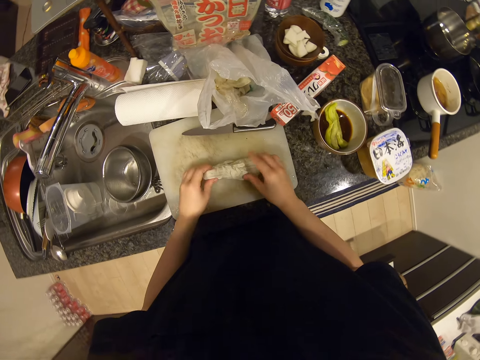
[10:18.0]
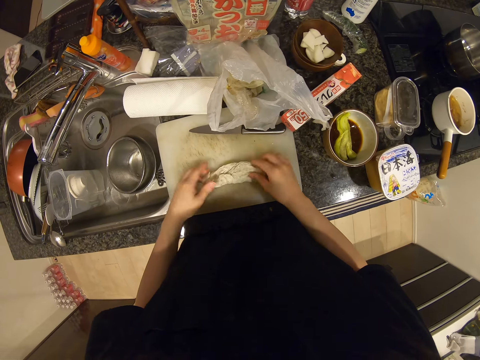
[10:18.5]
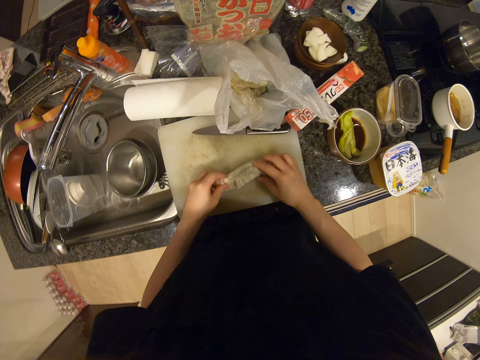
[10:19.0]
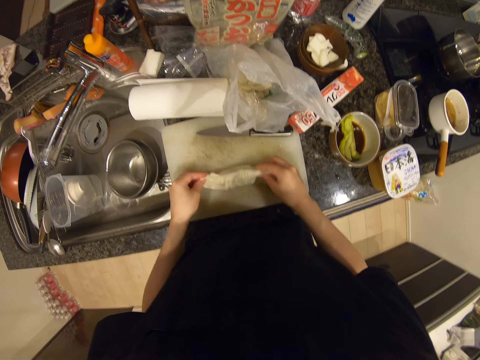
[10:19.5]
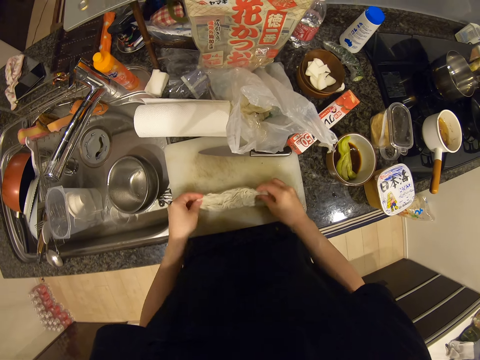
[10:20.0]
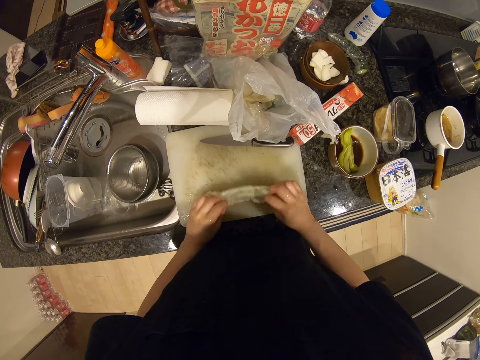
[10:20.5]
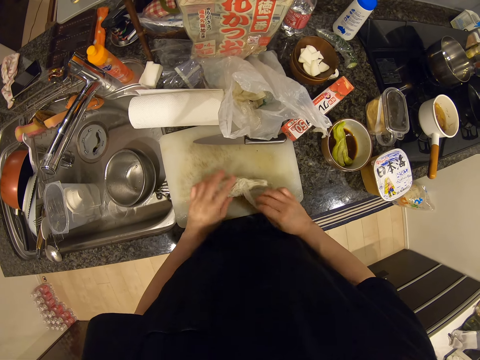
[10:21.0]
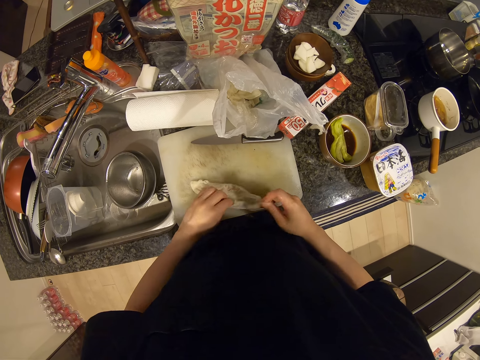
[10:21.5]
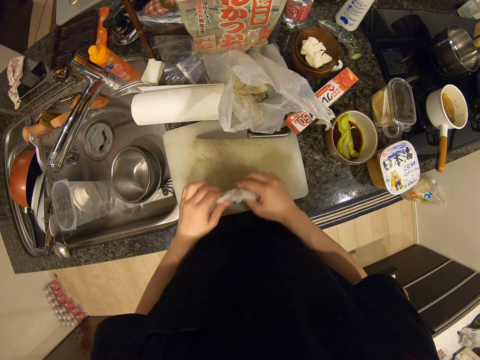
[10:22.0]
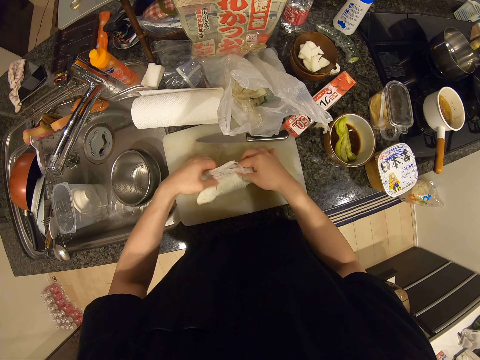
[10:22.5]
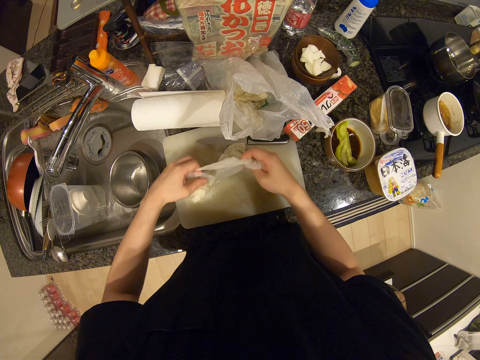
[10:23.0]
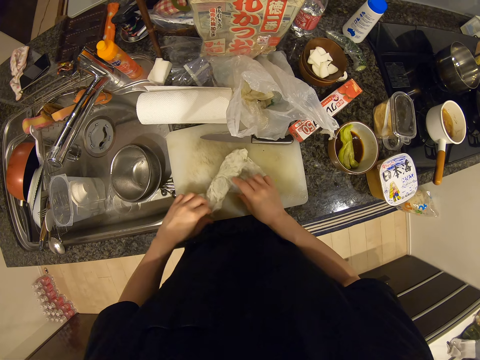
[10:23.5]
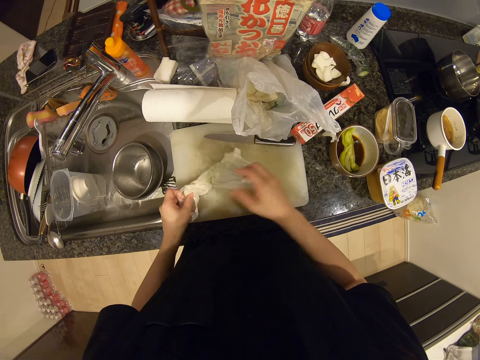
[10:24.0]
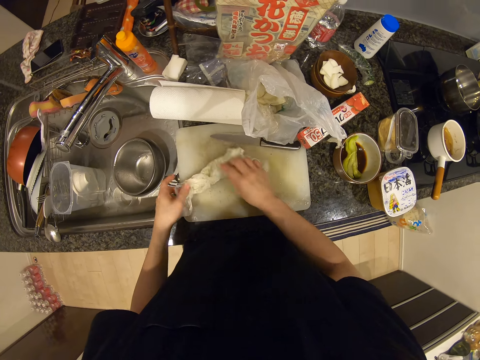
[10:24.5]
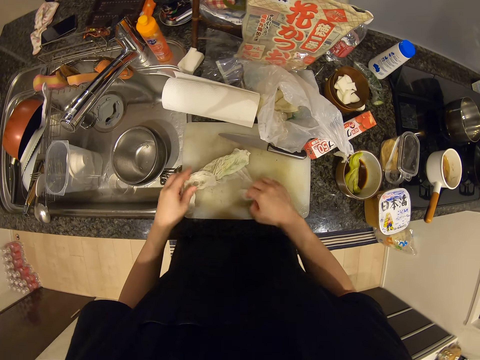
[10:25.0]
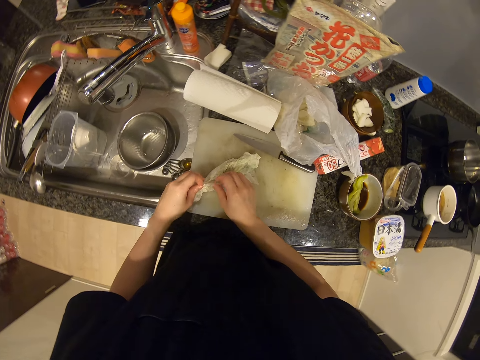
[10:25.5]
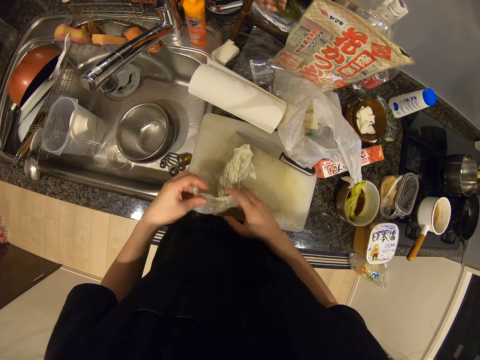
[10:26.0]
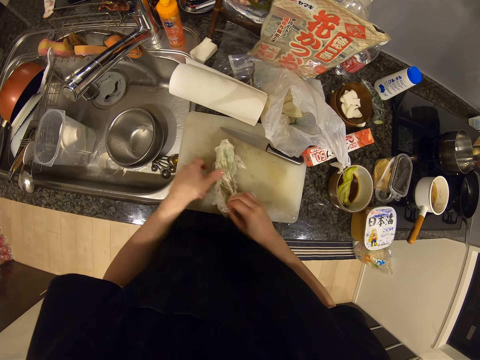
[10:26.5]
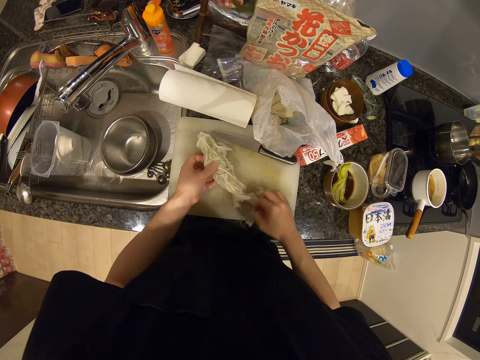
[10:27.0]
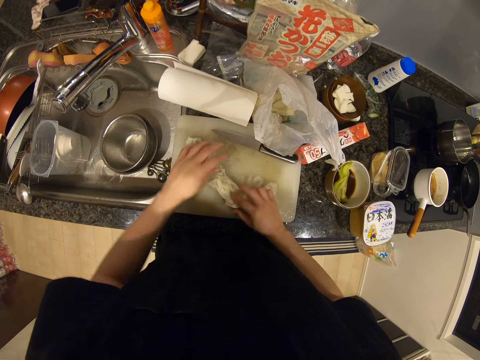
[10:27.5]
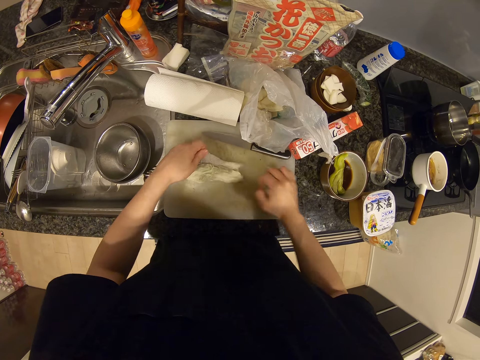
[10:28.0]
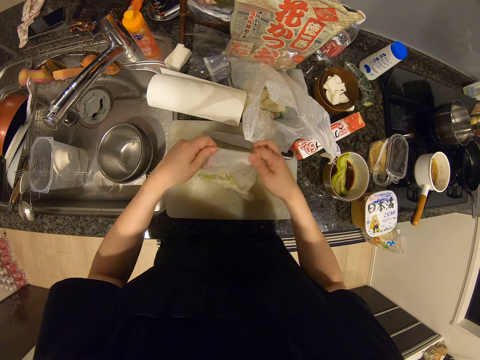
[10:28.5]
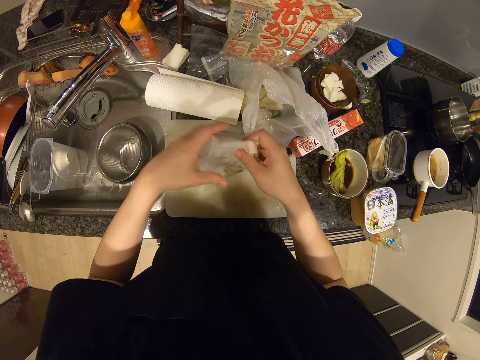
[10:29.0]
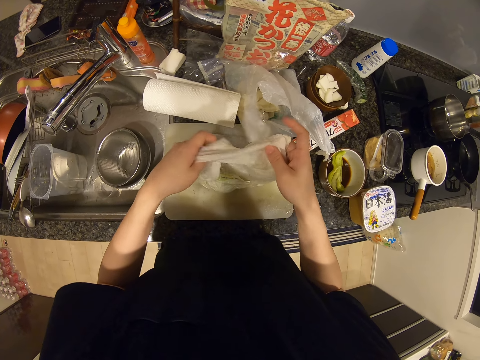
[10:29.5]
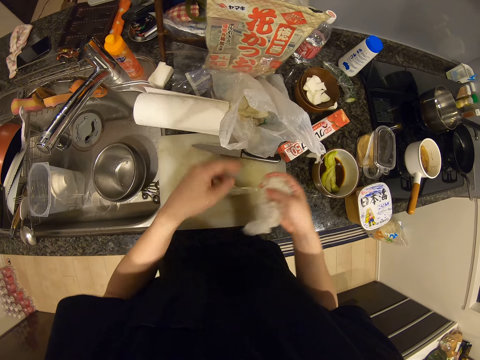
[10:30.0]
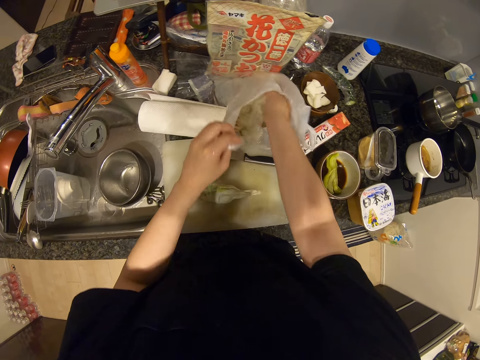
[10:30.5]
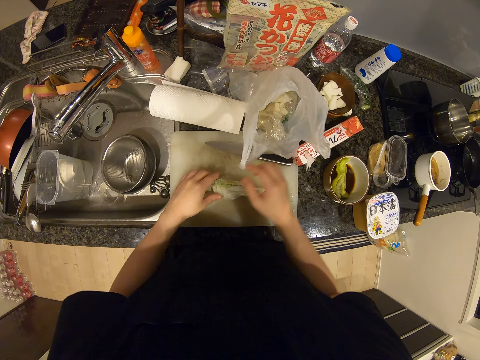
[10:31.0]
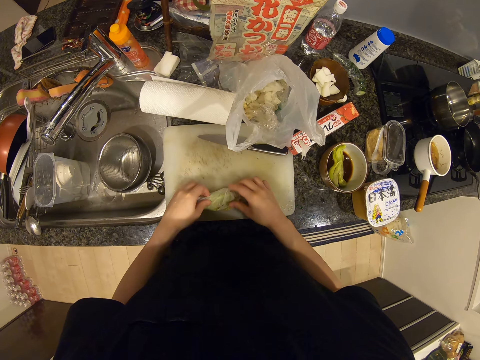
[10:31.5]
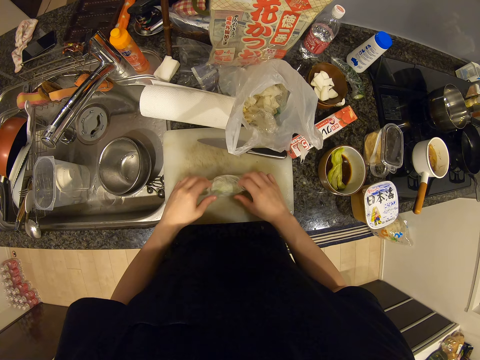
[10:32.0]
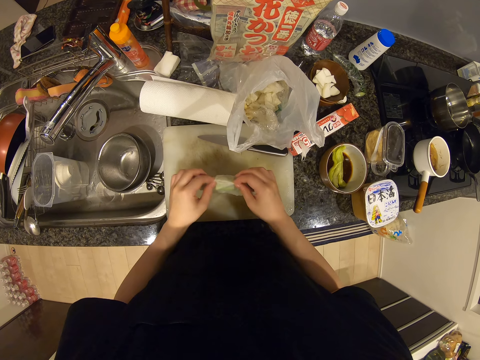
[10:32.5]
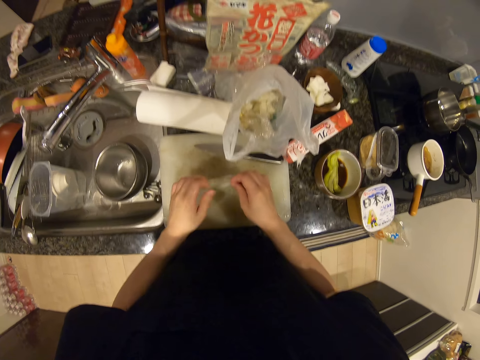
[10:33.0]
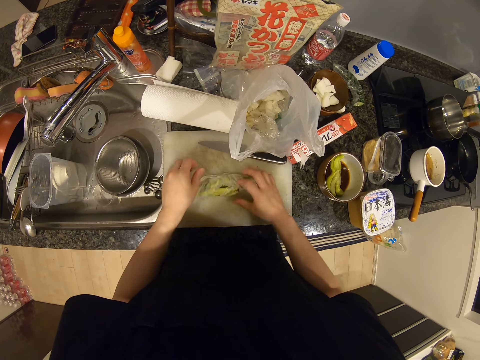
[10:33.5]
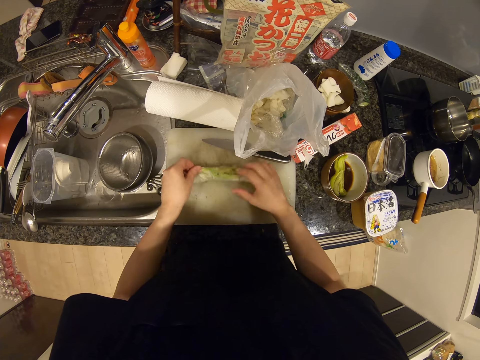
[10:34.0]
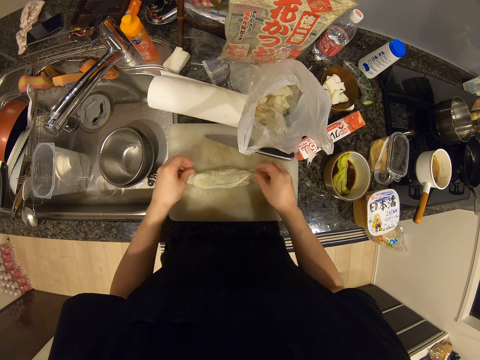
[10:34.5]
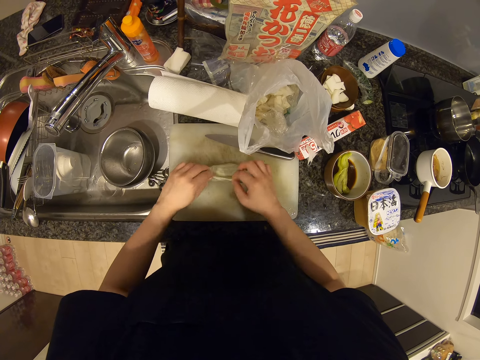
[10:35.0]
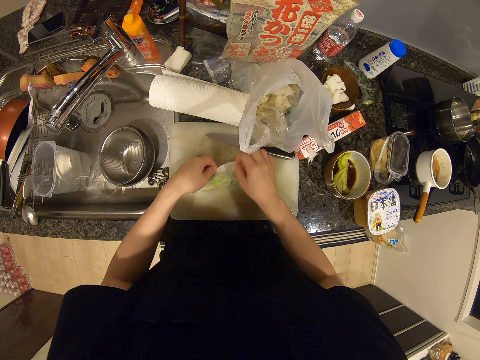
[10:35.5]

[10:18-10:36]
The camera wearer drops the vegetable on the chopping board. They unwrap the vegetable. They put the paper towel in the trash cellophane. They unwrap the vegetable again.

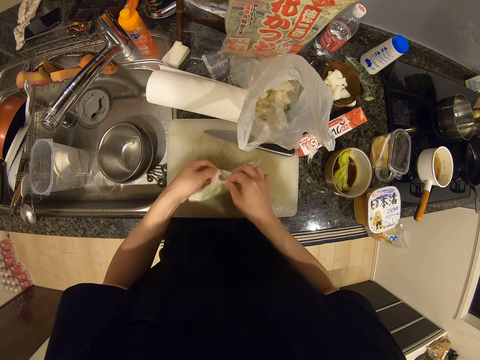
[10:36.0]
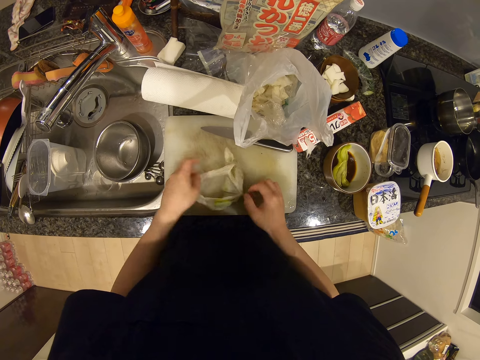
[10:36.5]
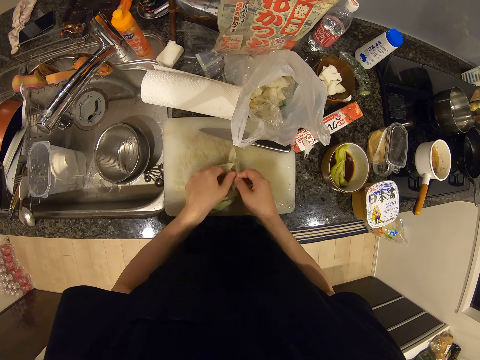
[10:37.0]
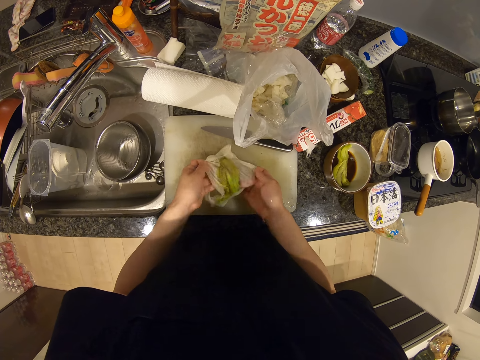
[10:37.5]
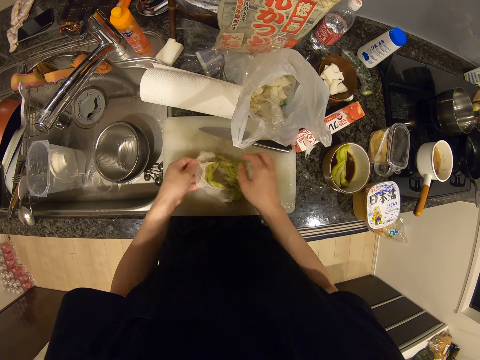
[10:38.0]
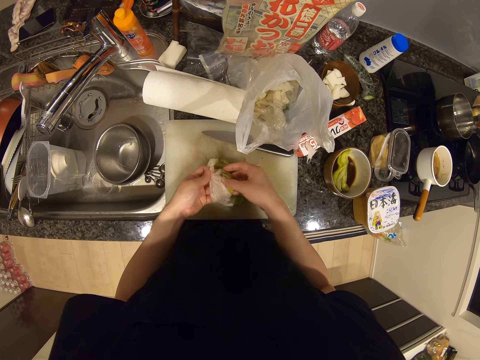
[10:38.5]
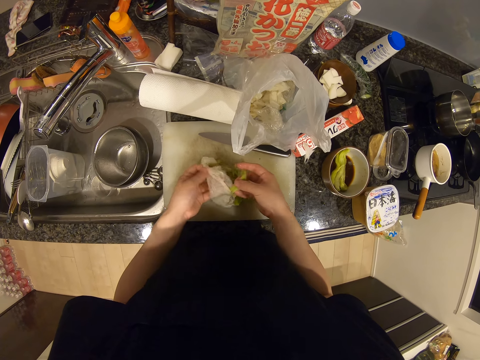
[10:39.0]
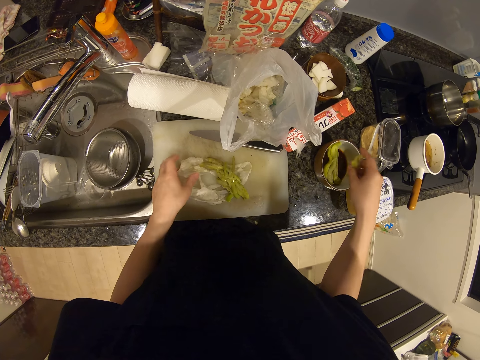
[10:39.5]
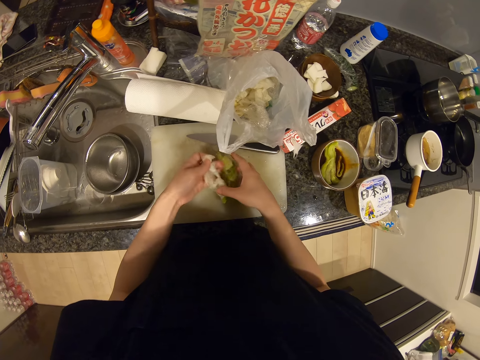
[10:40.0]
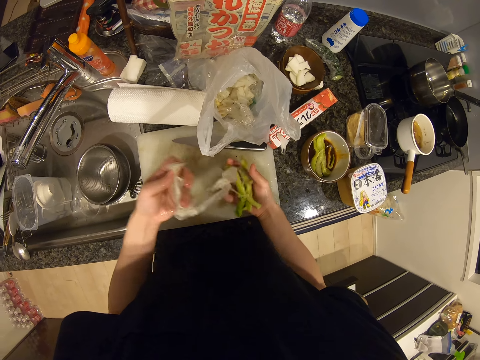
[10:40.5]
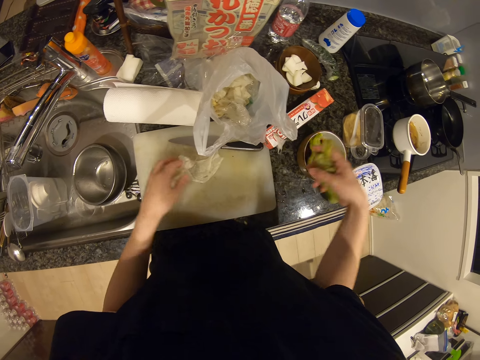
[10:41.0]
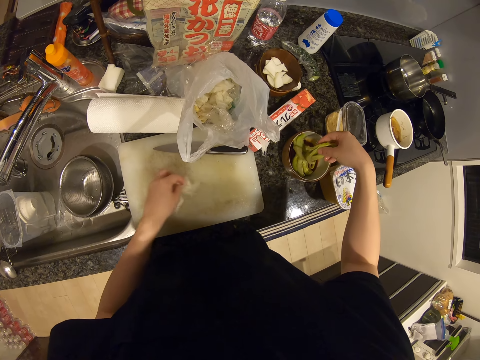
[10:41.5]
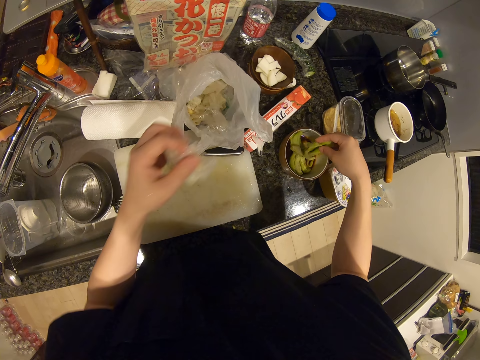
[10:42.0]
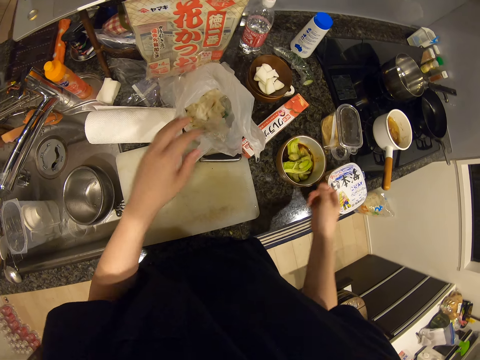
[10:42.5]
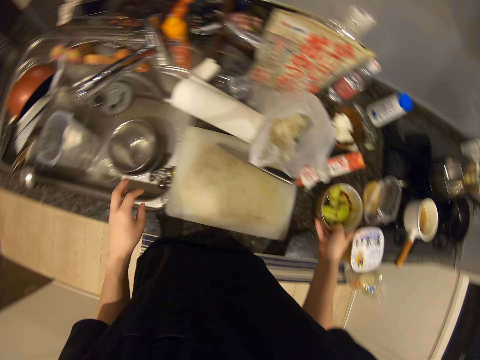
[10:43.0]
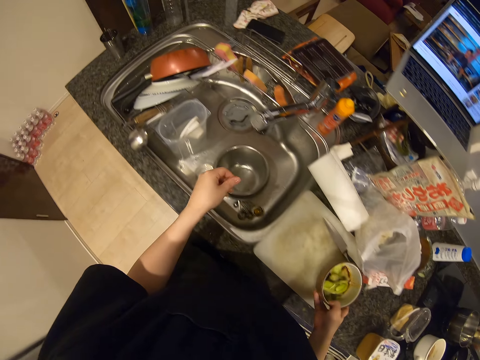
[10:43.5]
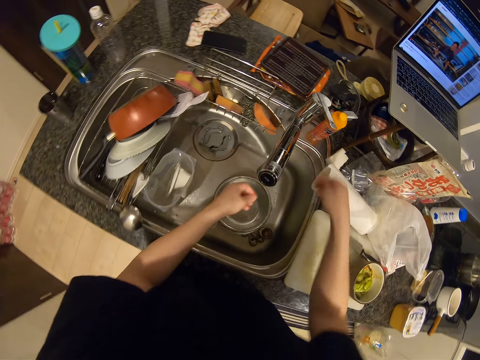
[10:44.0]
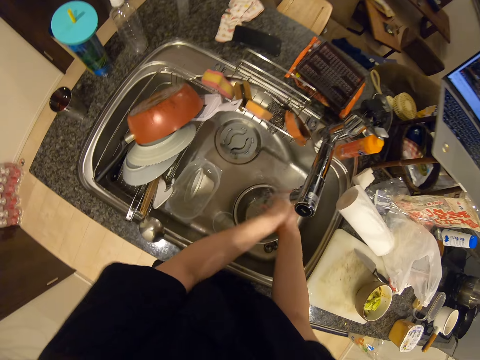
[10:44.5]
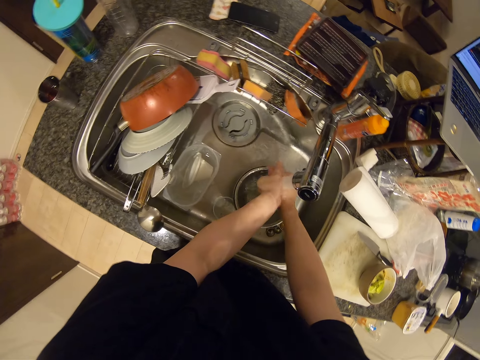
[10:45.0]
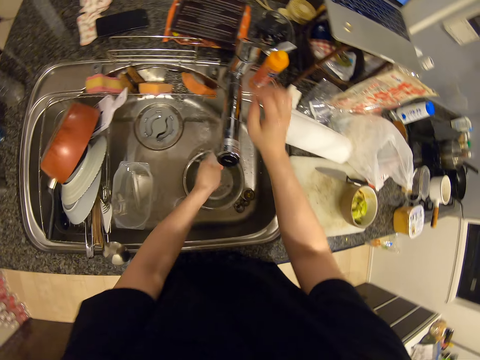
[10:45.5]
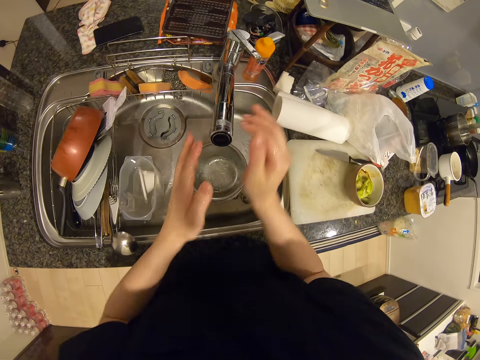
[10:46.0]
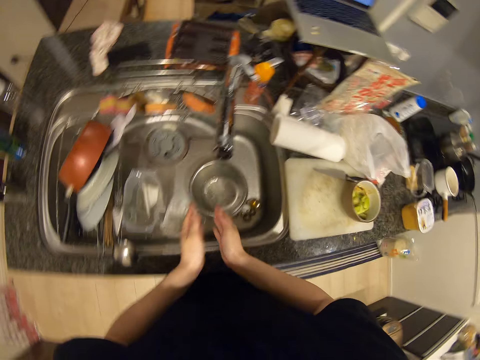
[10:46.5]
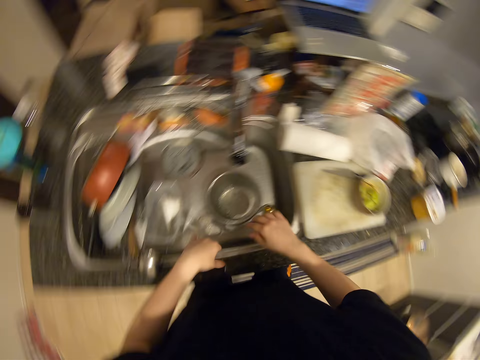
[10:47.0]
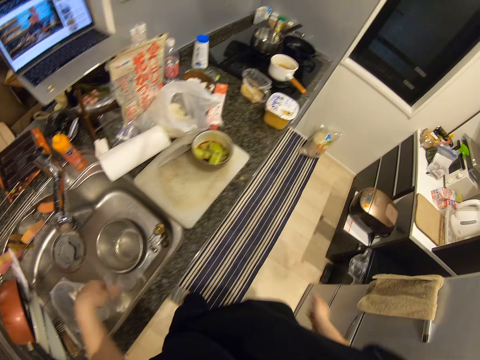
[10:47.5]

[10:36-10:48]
The camera wearer picks up part of the vegetable on the chopping board. She drops the vegetable in the dish on the table. She removes the vegetable from the paper towel. She drops the vegetable in the dish on the table, picks up the paper towel on the table, and drops the paper towel in the trash cellophane. She picks up the dish on the table and drops the dish on the chopping board. She turns on the water faucet. She rinses her hands. She turns off the water faucet. She drains her hand.
